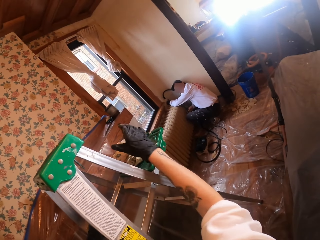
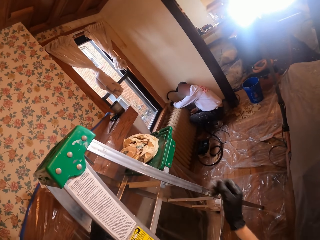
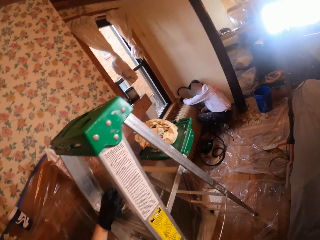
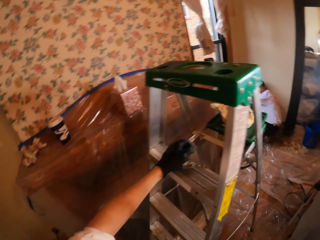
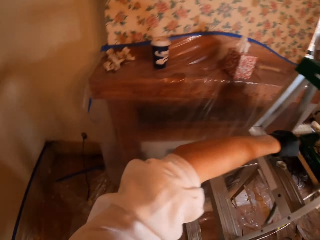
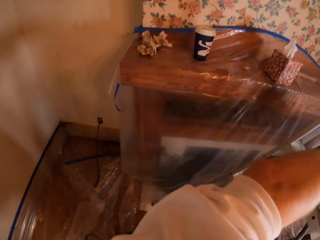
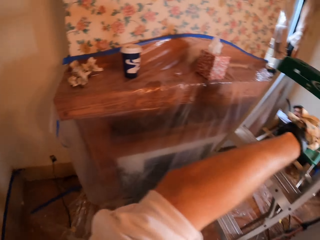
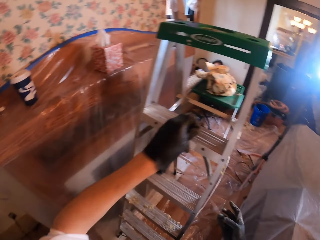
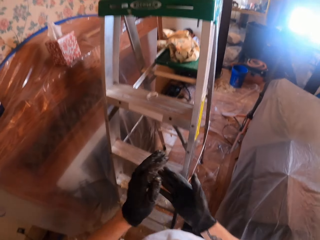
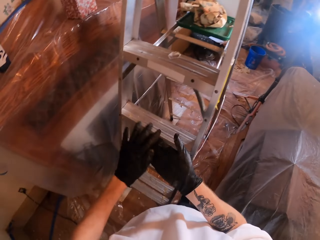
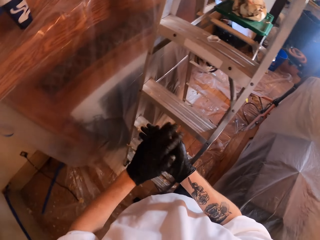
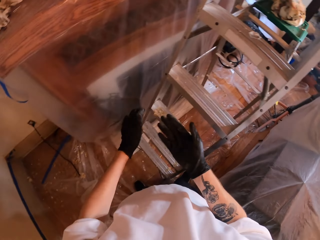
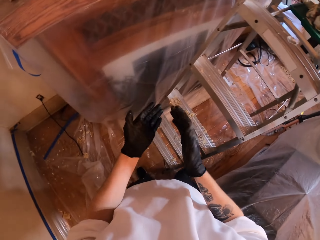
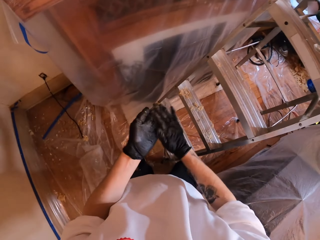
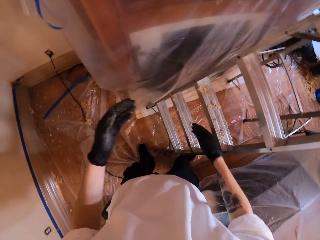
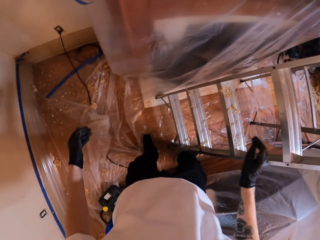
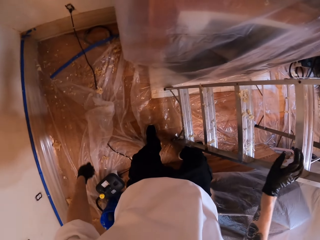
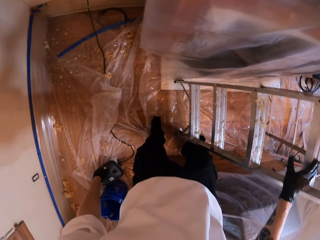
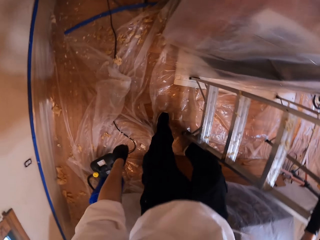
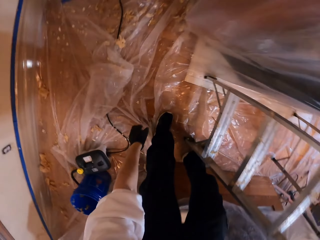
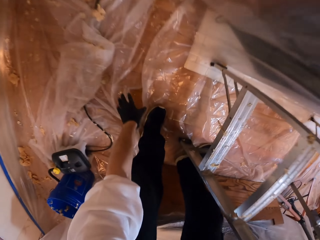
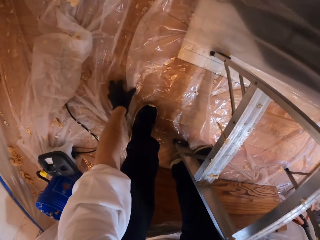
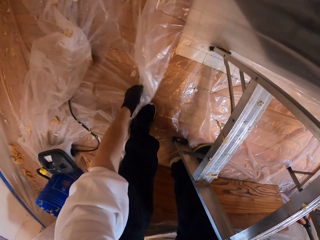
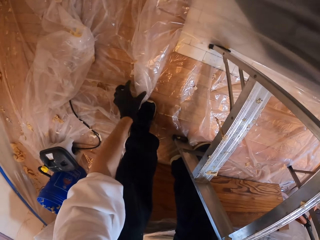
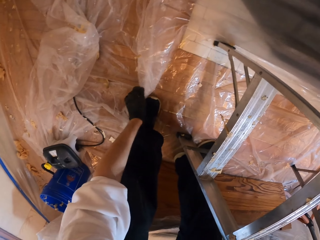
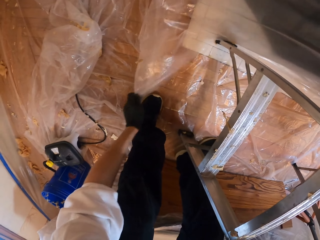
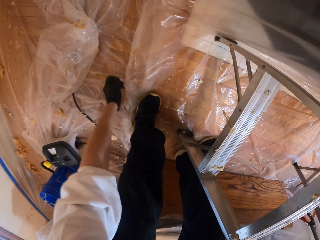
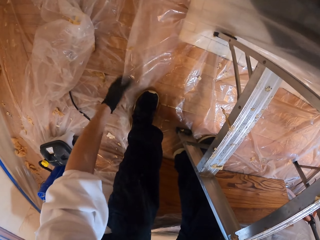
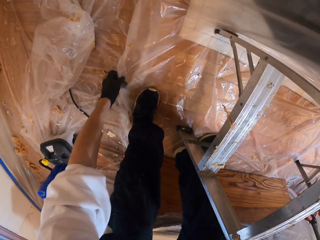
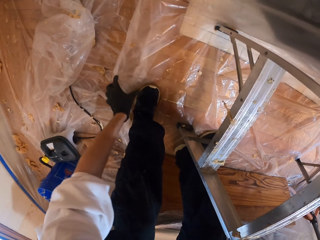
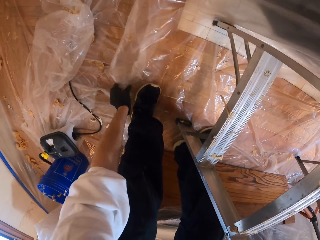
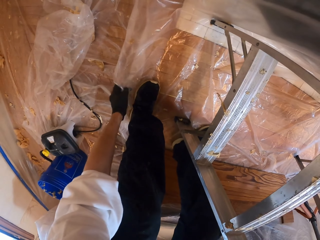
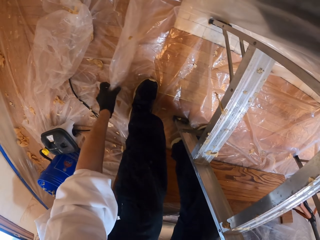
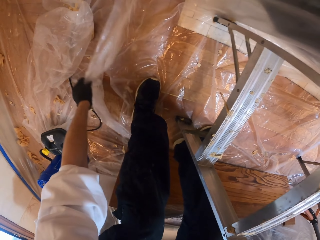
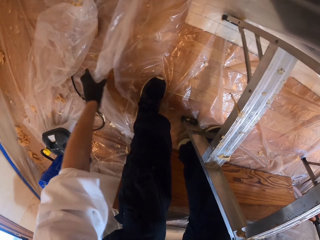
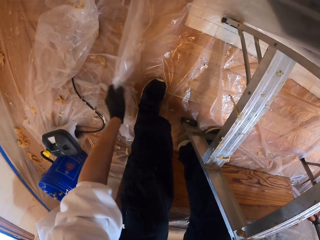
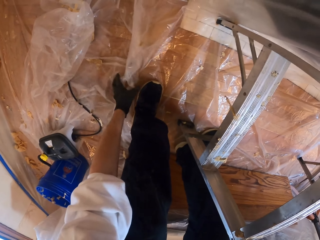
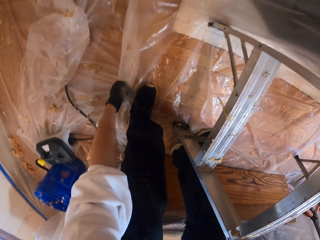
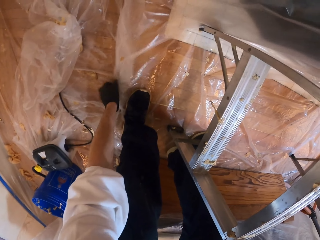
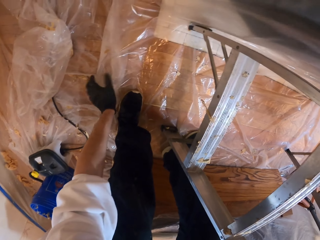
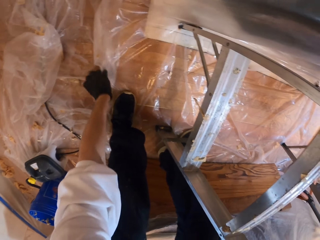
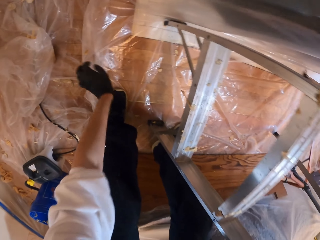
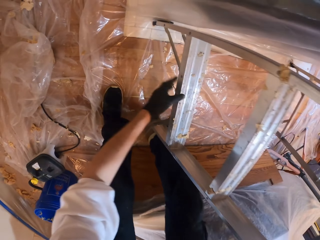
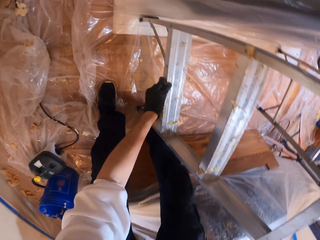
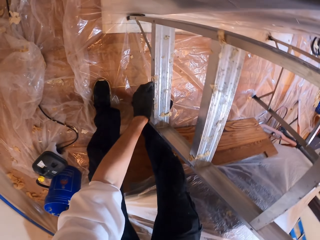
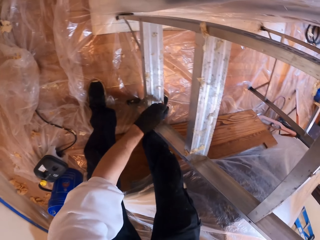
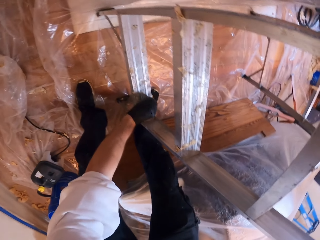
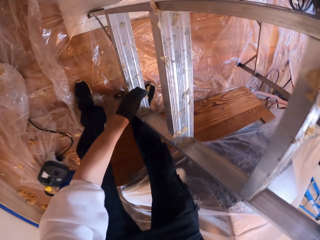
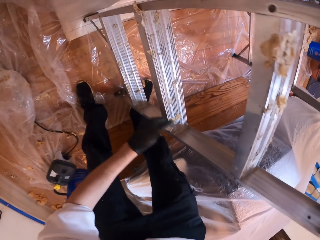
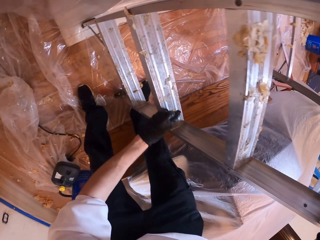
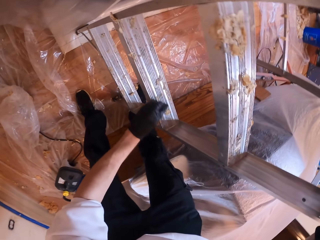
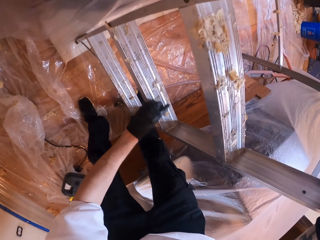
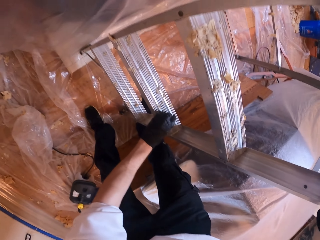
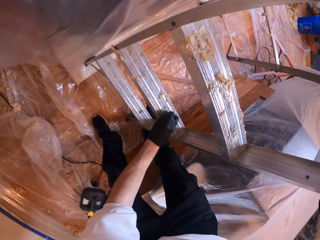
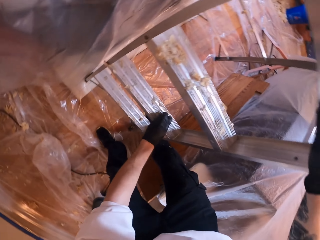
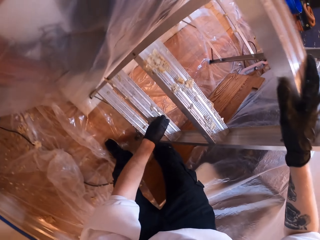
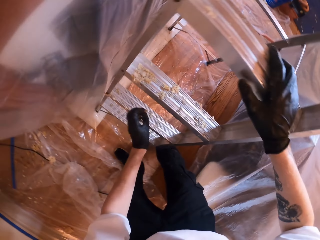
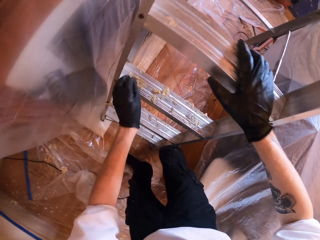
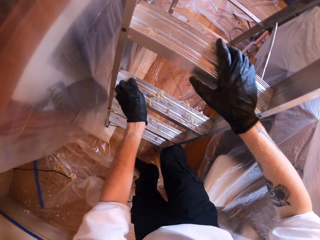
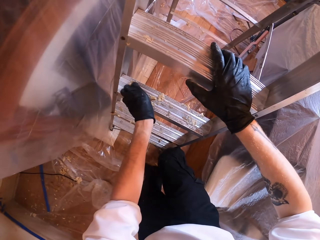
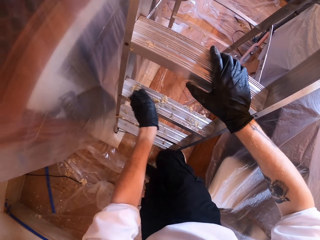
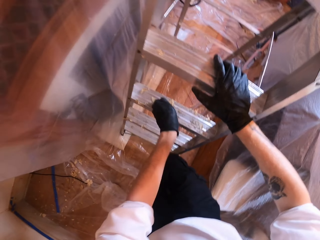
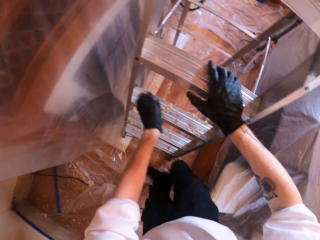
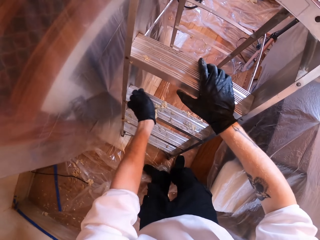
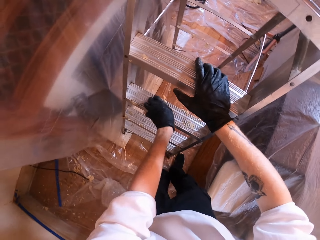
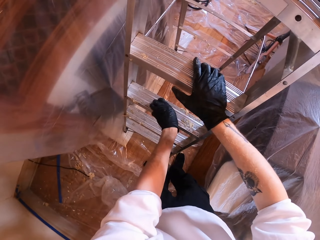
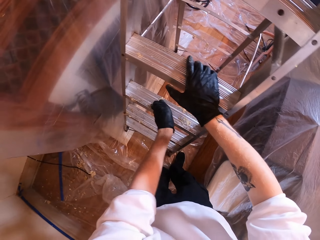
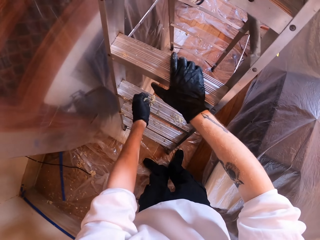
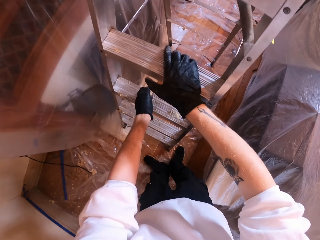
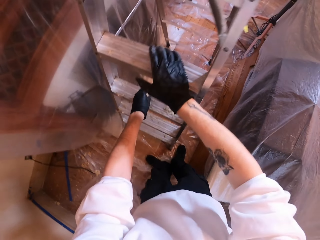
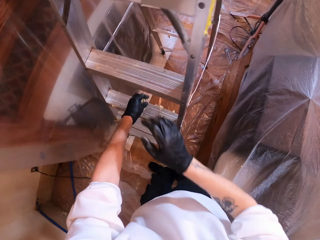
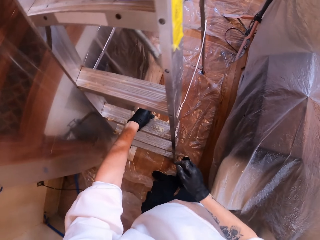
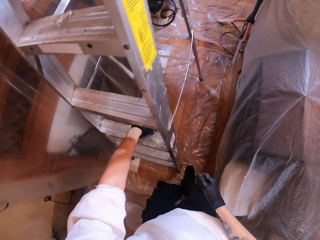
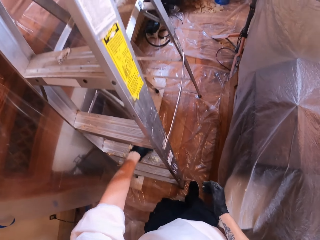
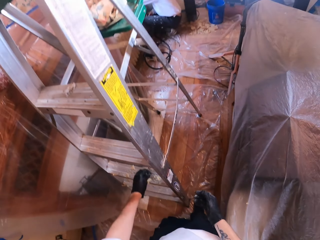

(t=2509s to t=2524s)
The camera wearer spreads a nylon paper. They hold the iron sheet. They collect the glue waste. They hold the ladder.

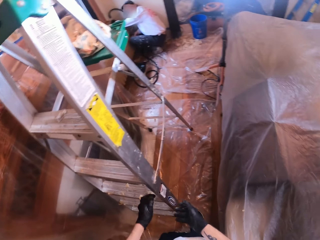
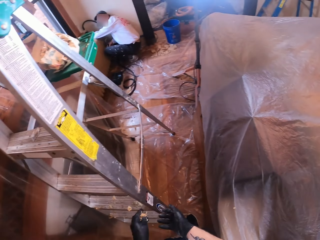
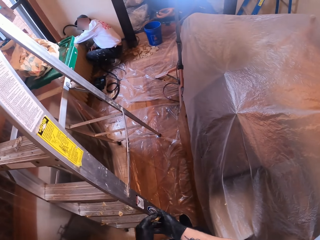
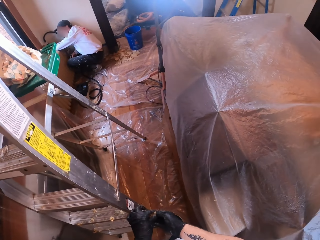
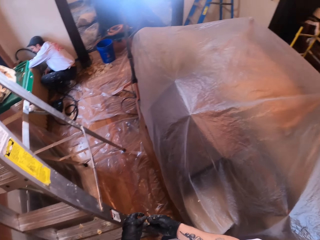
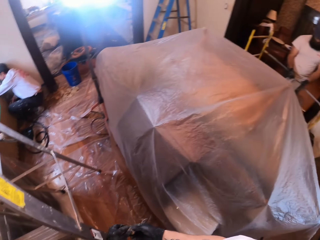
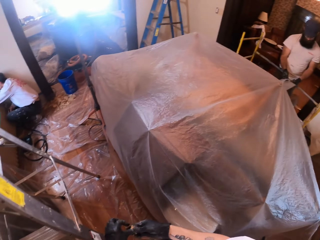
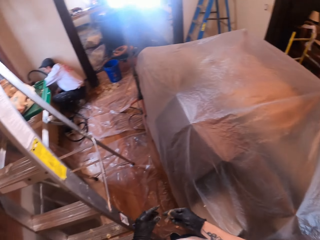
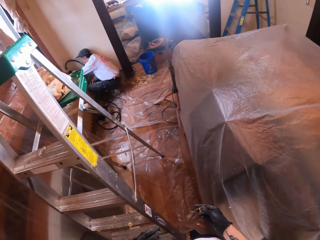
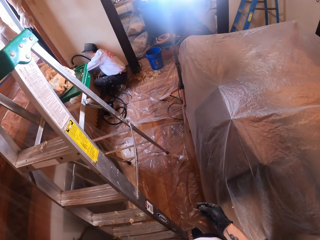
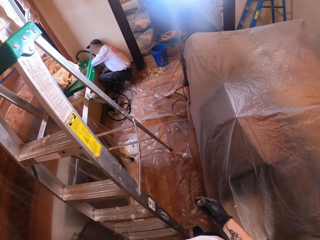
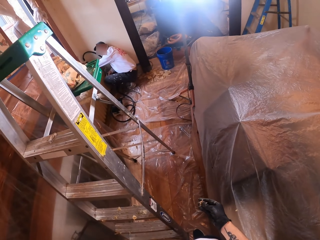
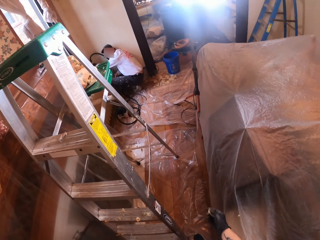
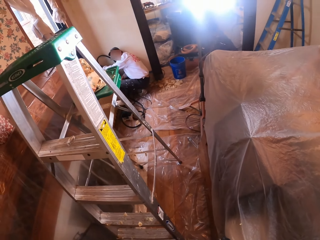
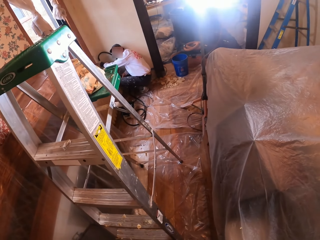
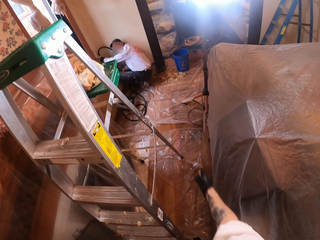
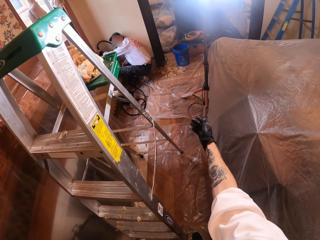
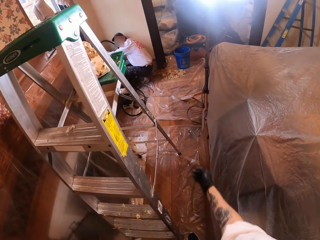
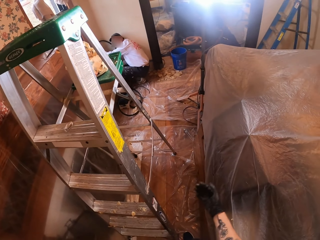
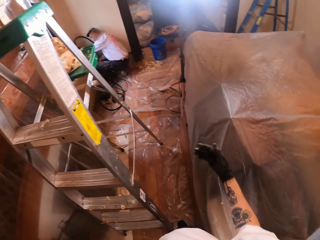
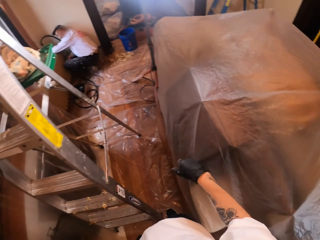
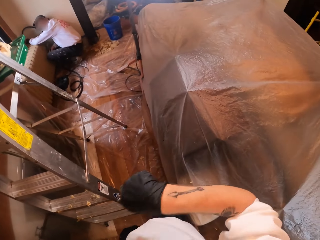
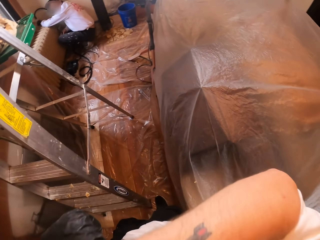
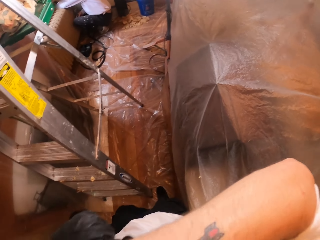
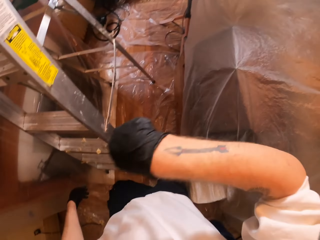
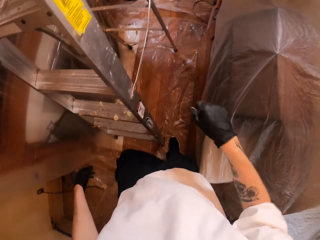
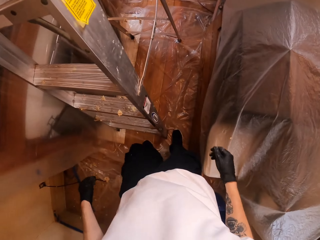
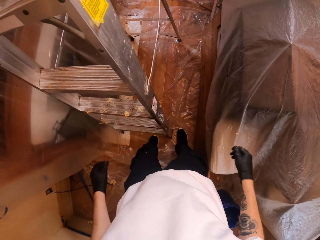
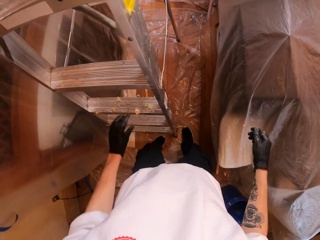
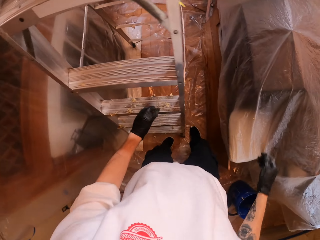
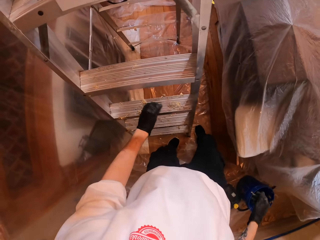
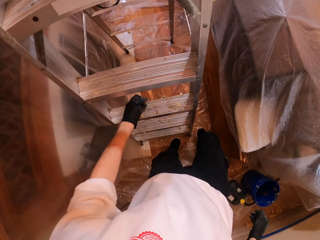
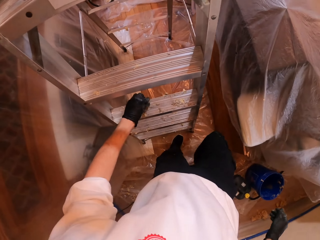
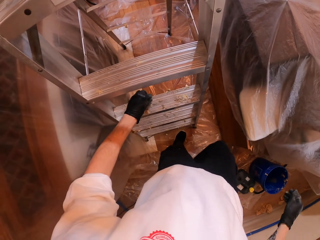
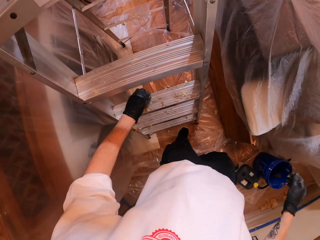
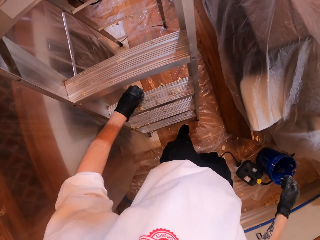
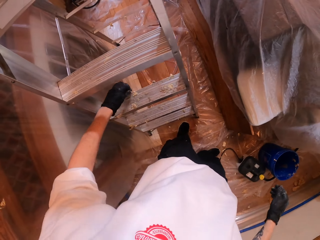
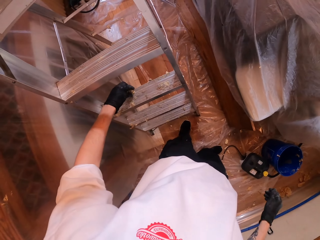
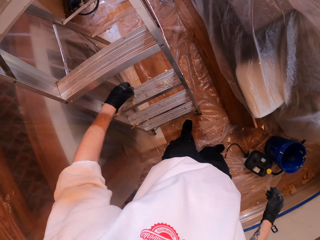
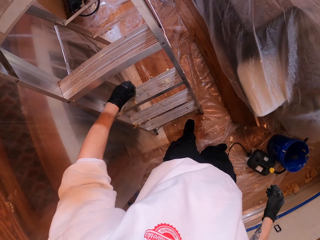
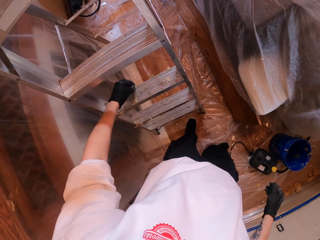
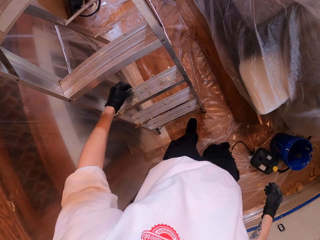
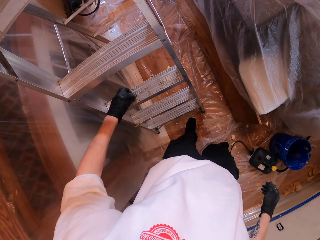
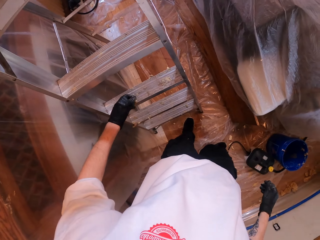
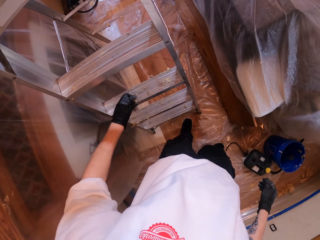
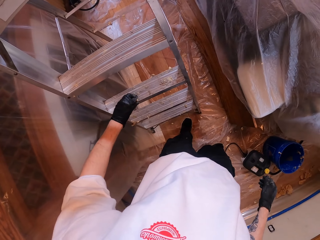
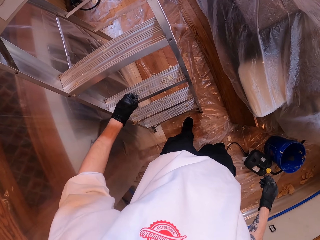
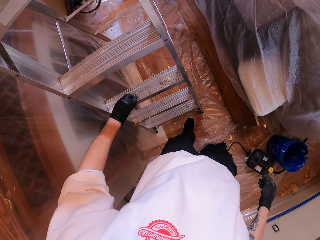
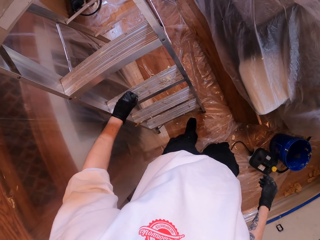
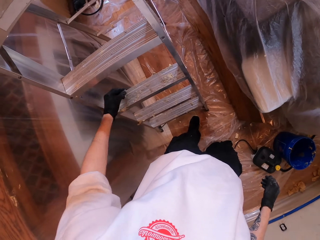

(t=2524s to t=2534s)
The camera wearer throws the glue waste away.
